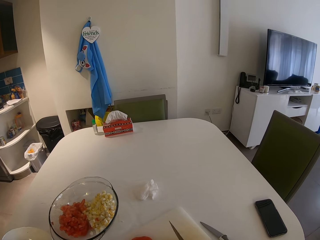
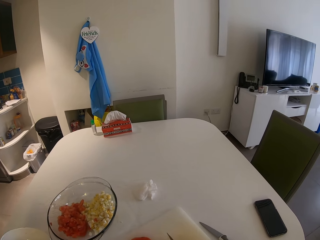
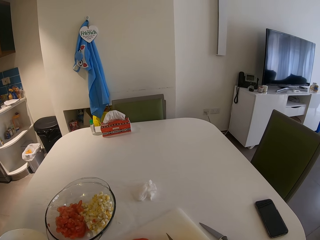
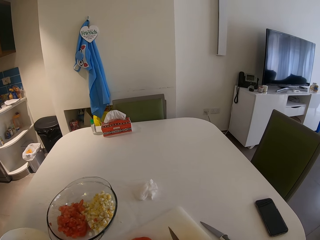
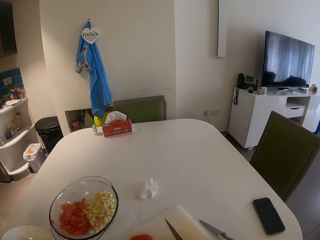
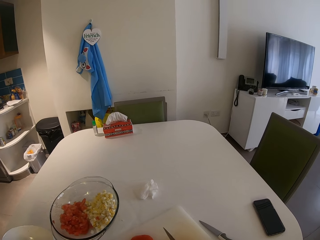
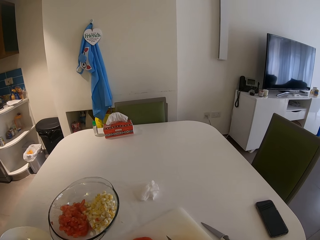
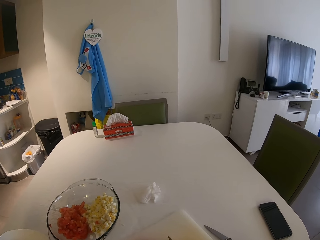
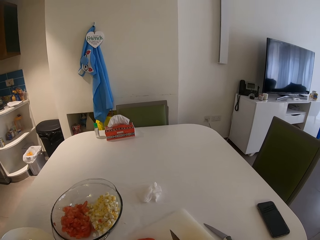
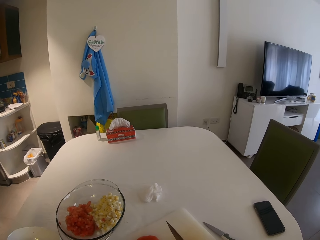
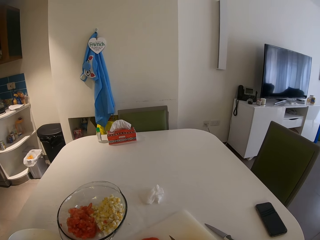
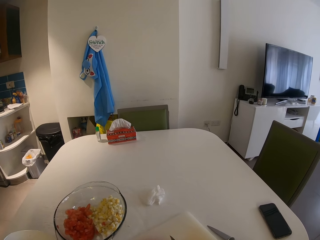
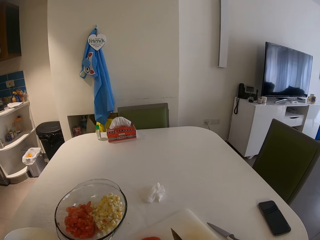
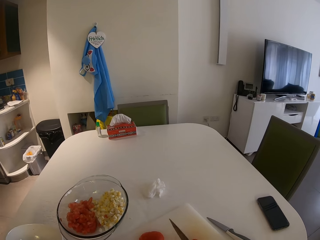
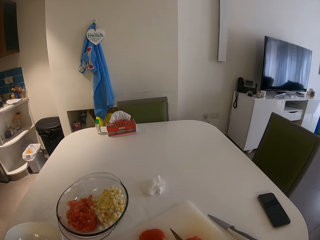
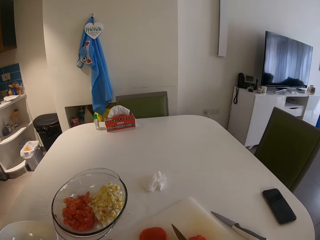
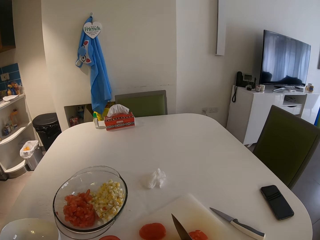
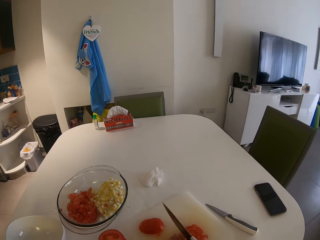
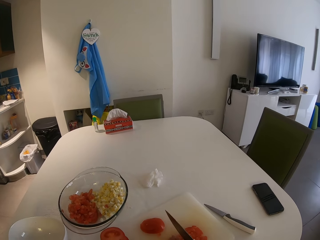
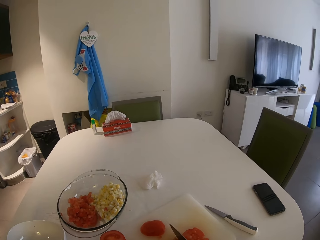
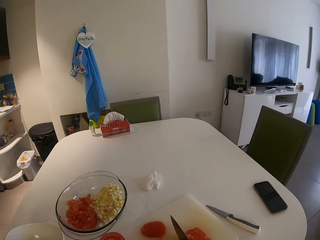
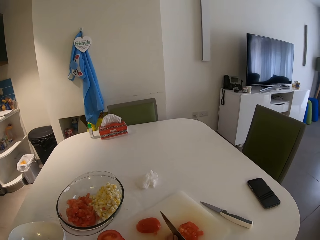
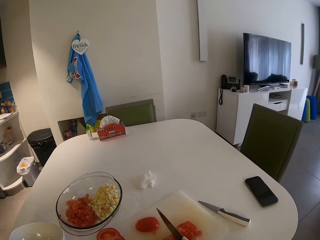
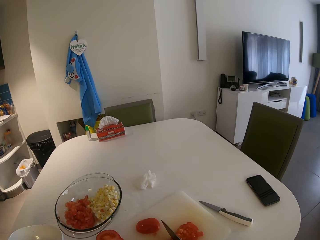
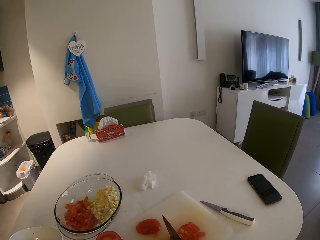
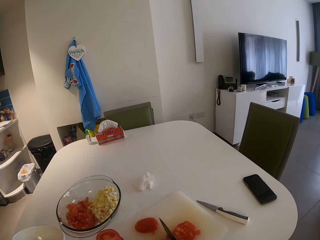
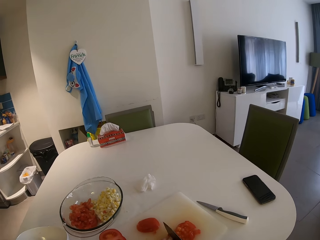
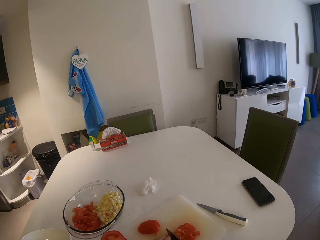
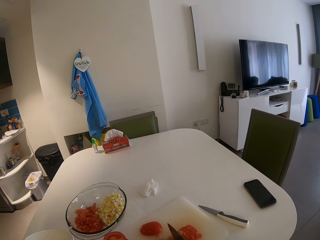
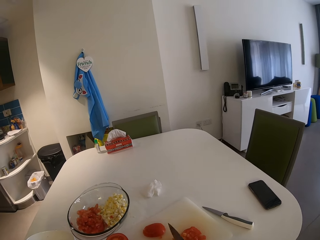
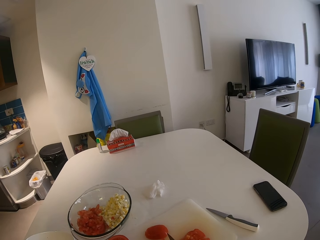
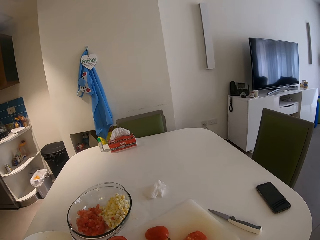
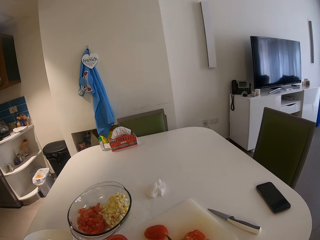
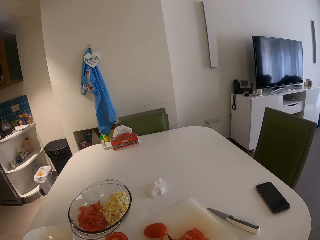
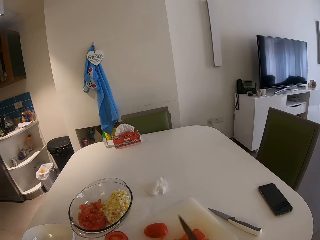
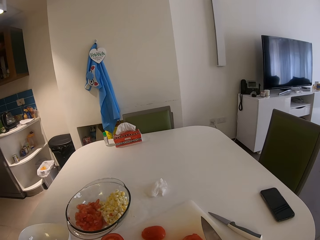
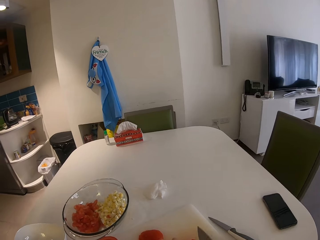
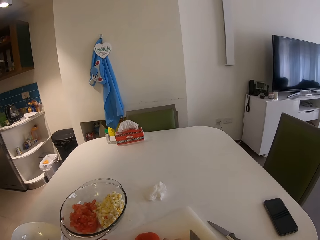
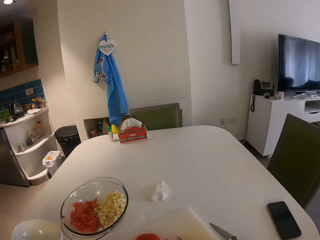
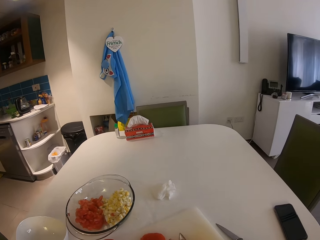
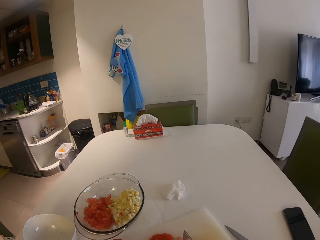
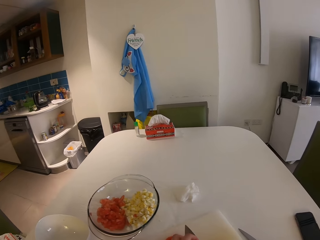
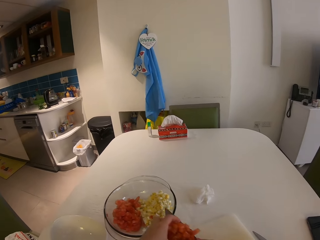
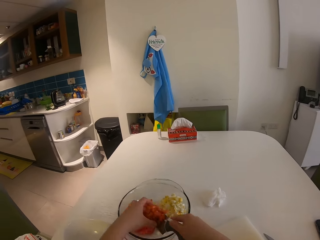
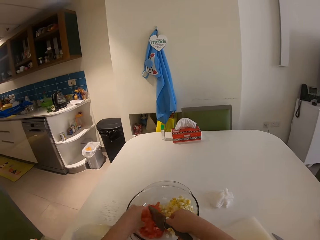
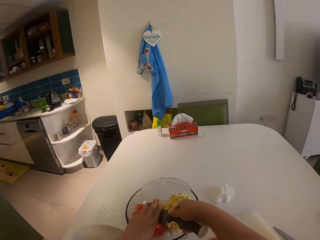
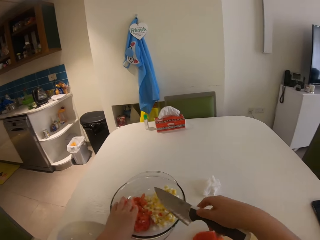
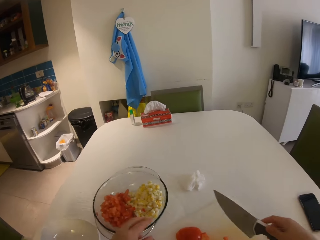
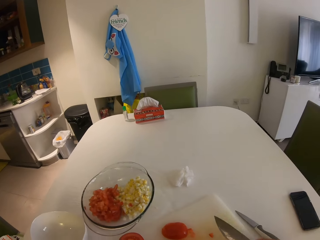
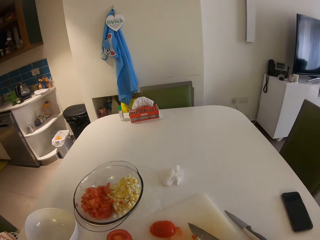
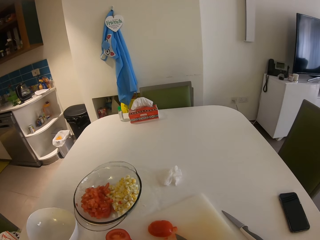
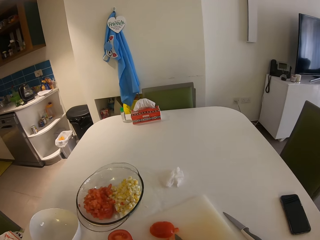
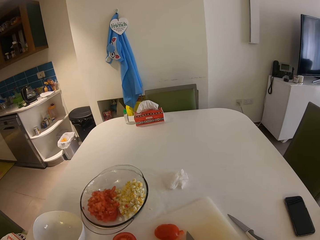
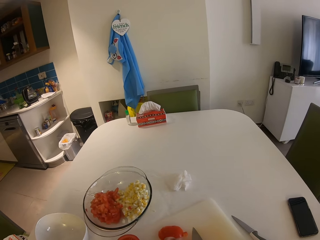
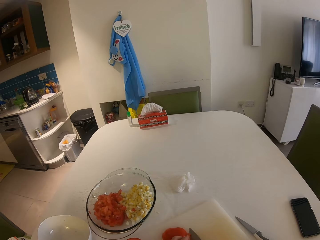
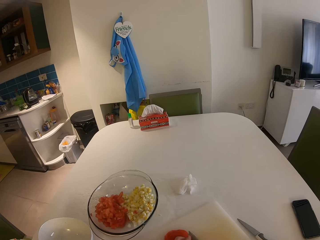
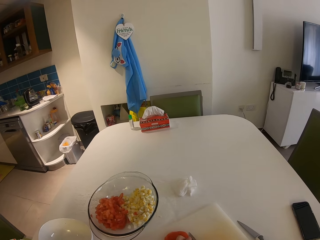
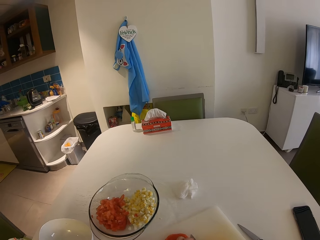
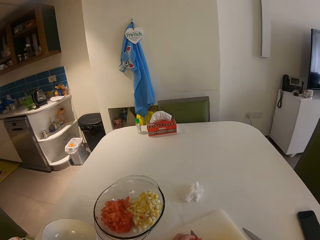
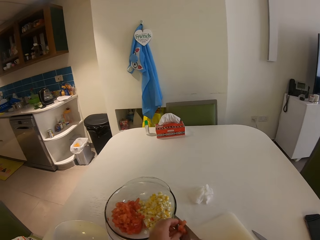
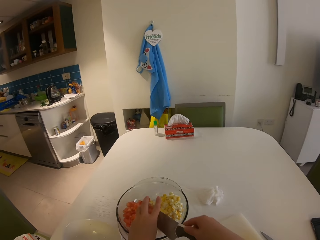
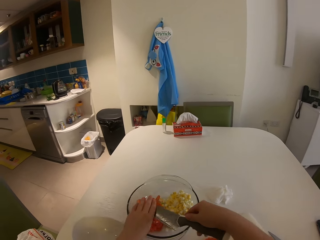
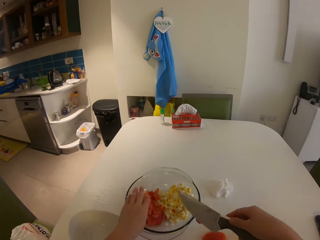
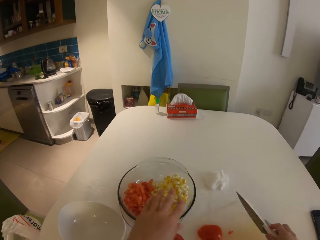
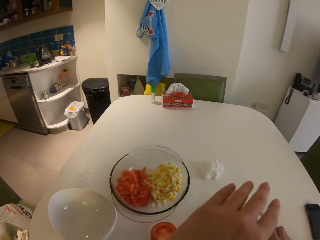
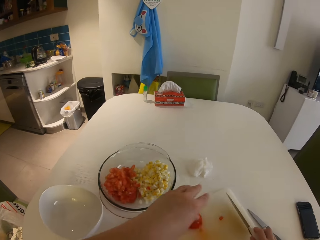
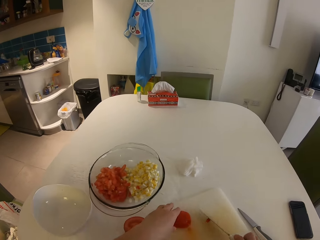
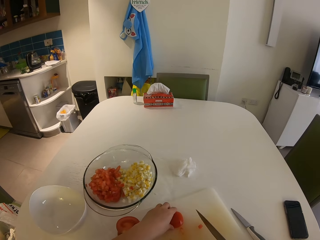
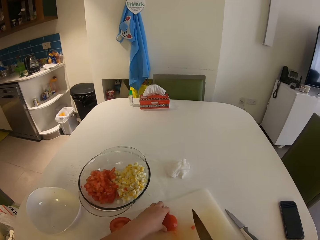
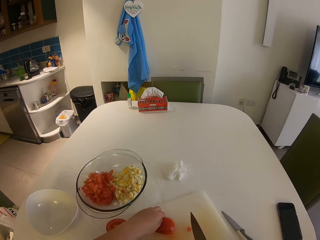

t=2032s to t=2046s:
The camera wearer picks up the tomatoes. She transfers the tomato from the chopping board to the glass bowl with her left hand and the knife in her right hand. She pulls back both hands and chops the tomatoes. She picks up the tomatoes, puts the tomatoes on the bowl and pulls back both hands. She picks up the tomato.

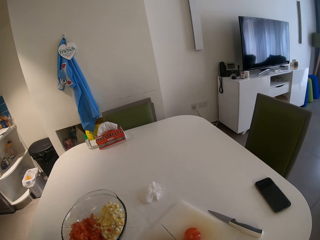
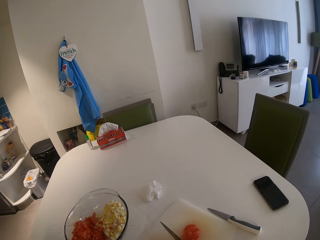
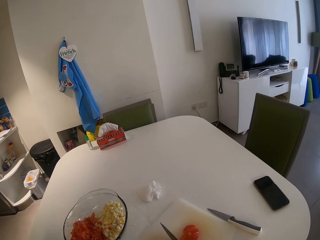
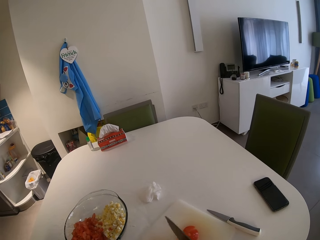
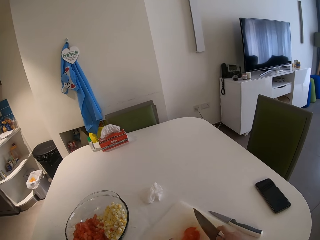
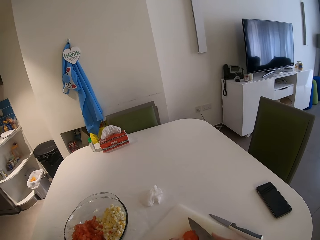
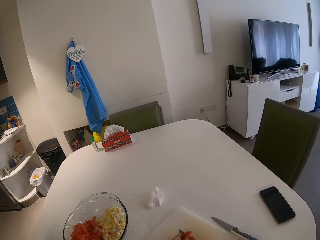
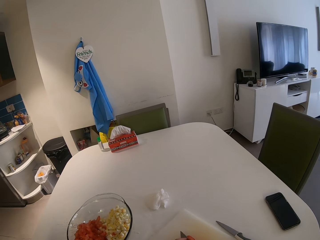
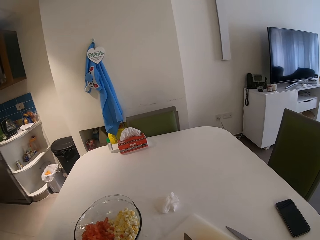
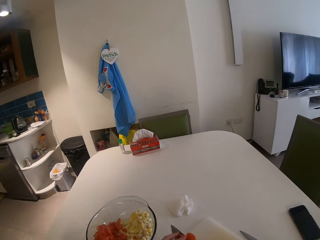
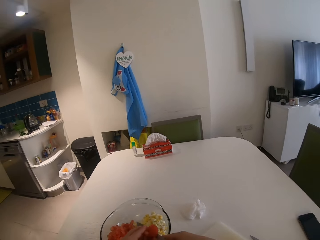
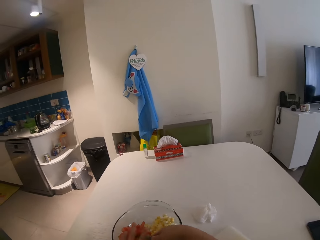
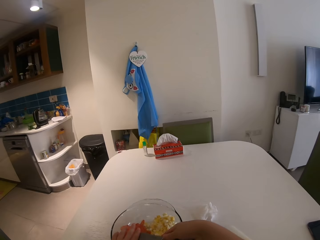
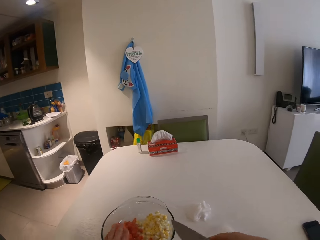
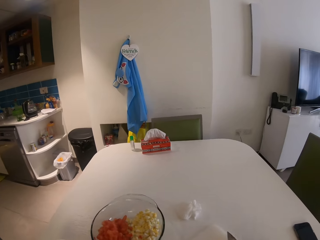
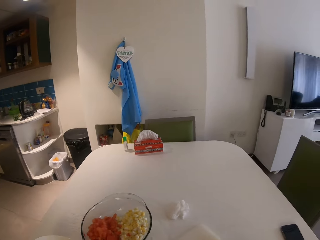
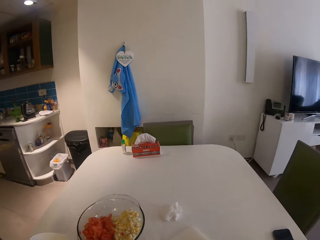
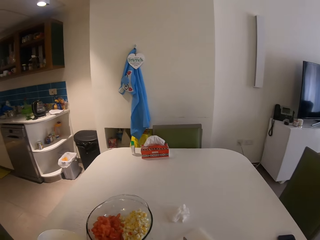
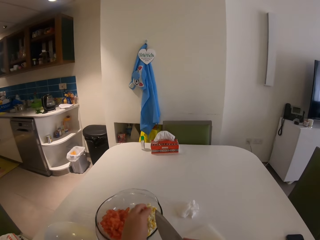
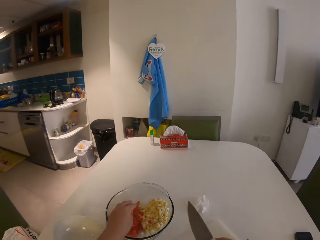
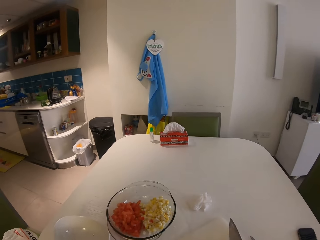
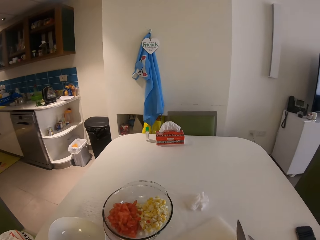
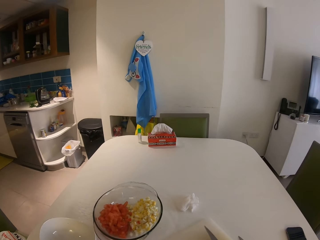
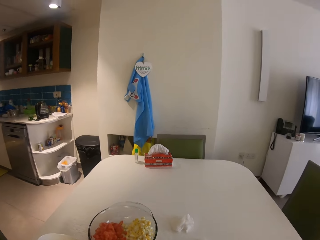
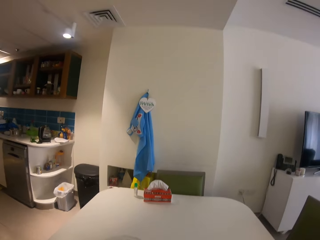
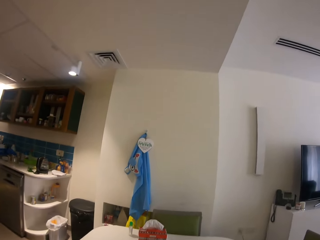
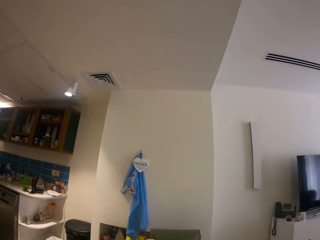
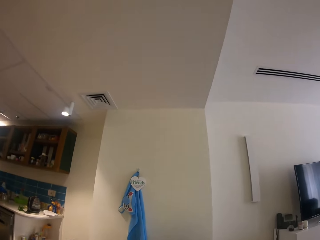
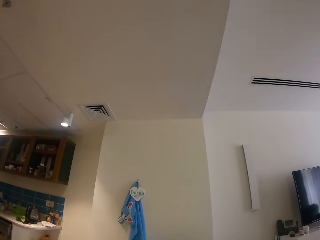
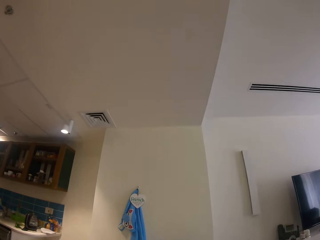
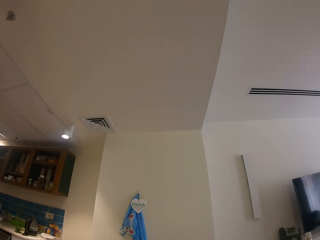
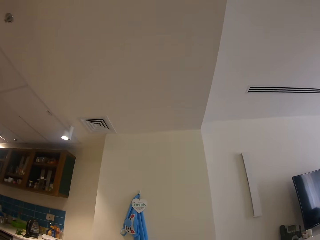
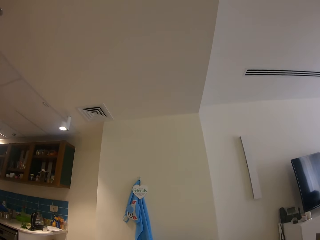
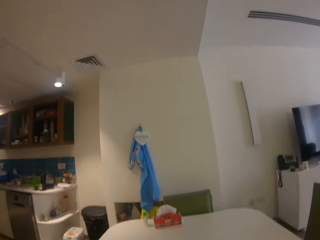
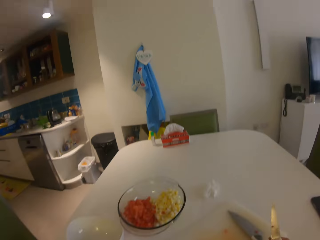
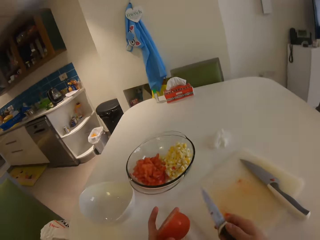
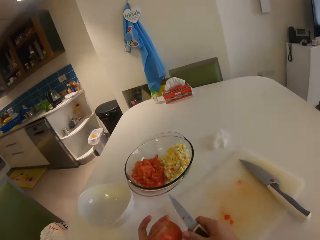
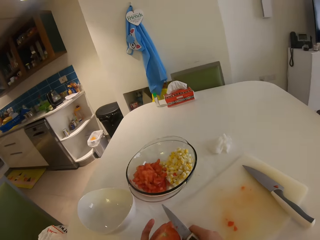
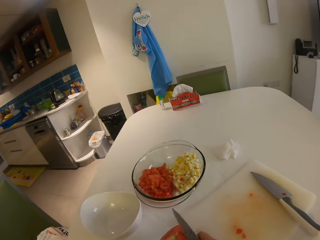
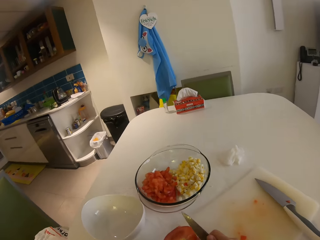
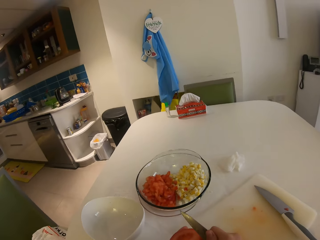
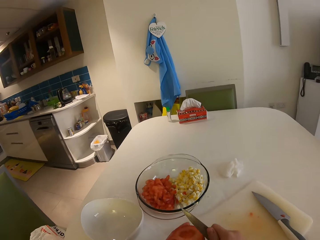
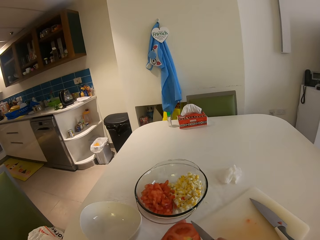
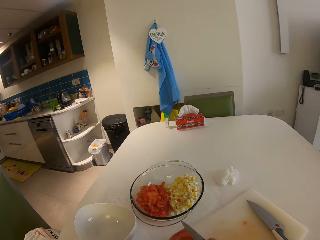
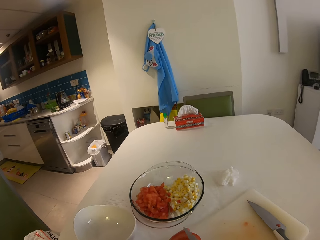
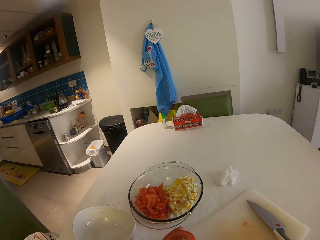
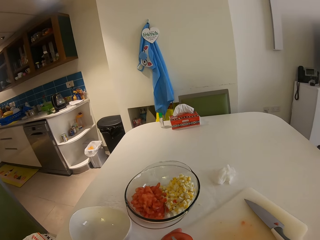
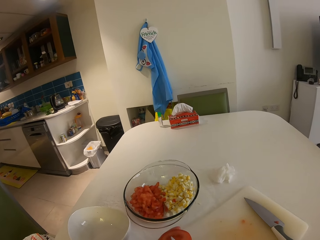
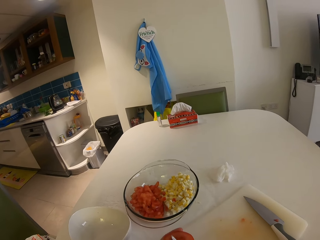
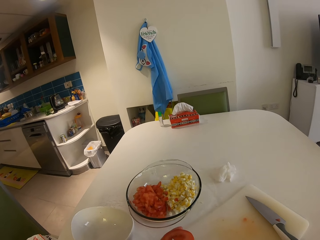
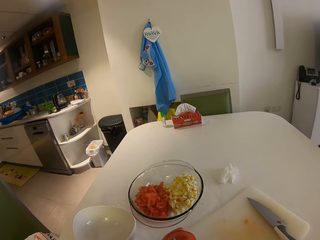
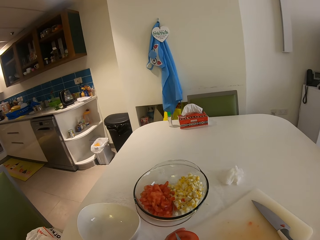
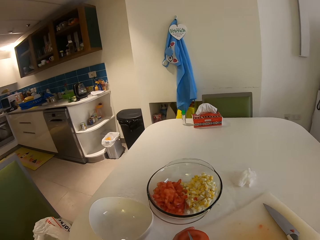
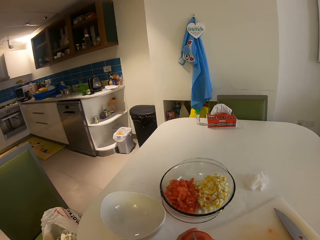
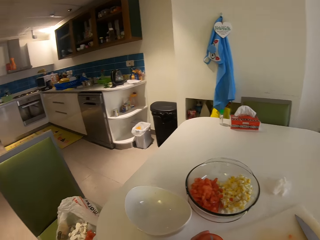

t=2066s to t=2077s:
The camera wearer transfers the tomato from the chopping board to the glass bowl with her left hand and the knife in her right hand. She pulls back both hands and chops the tomatoes. She puts the tomatoes on the bowl, chops the tomatoes and looks around. She cuts the tomato with the knife in her right hand.
